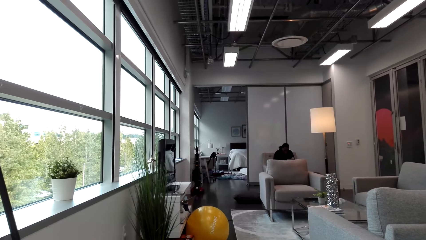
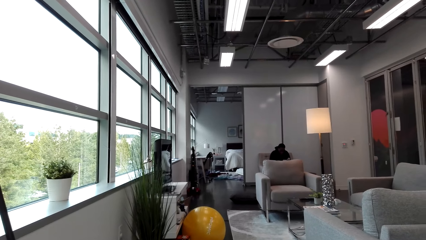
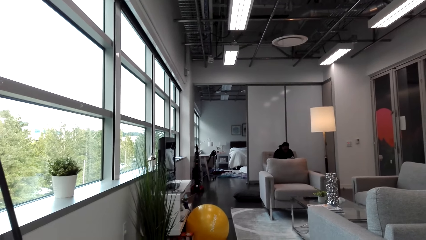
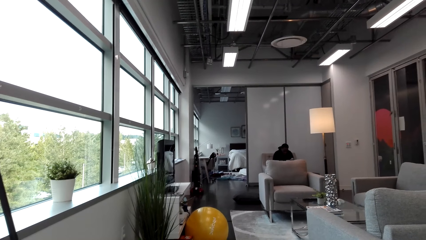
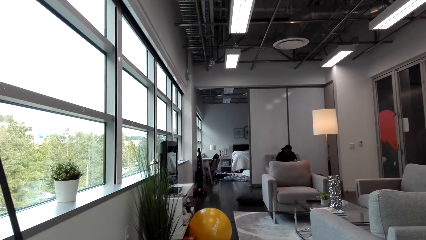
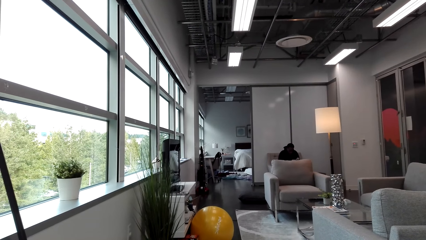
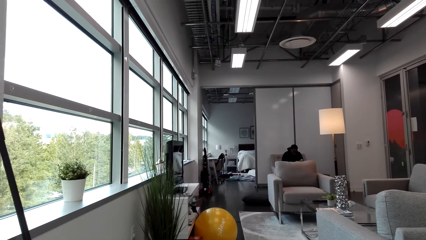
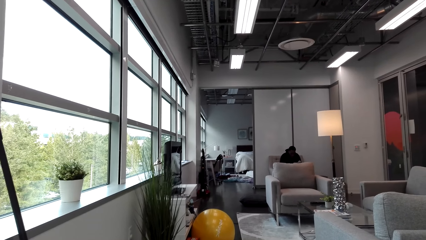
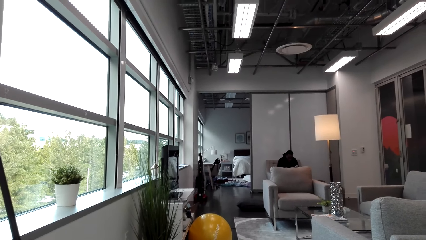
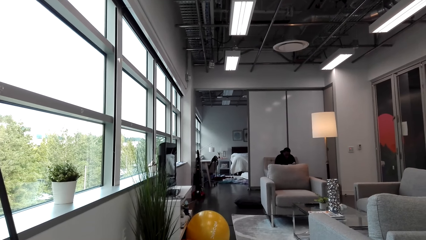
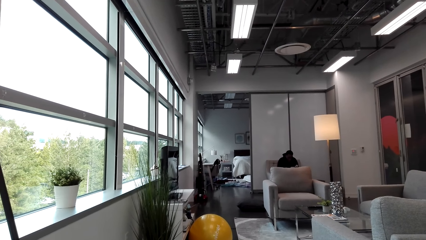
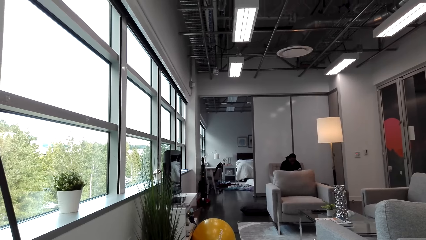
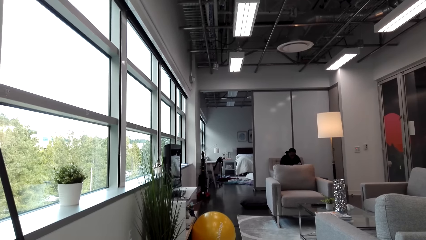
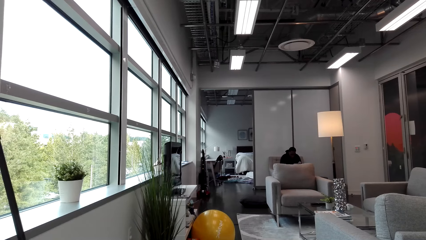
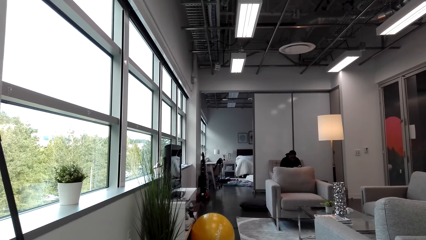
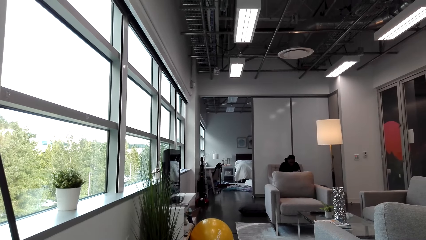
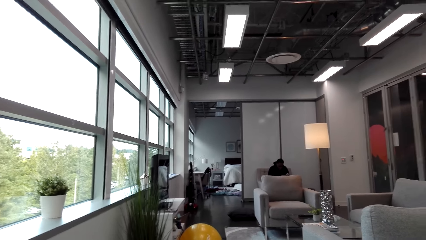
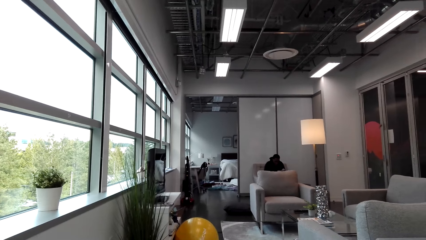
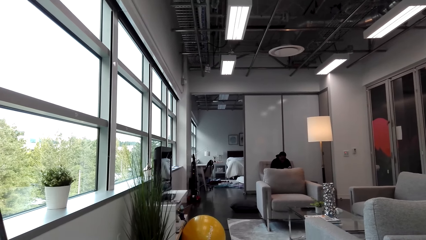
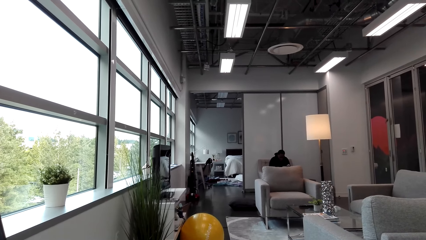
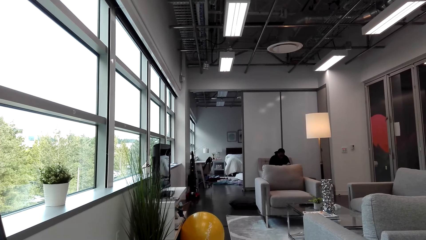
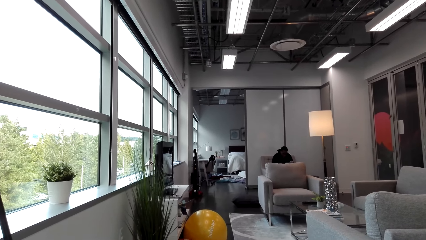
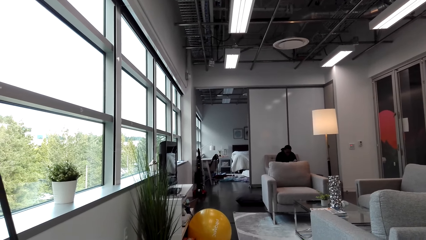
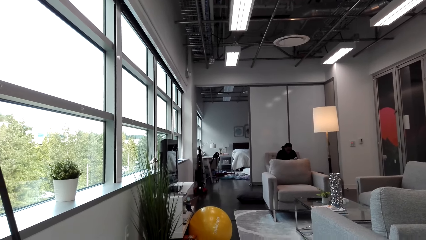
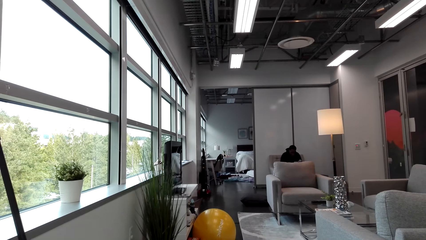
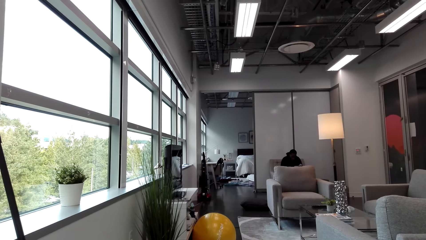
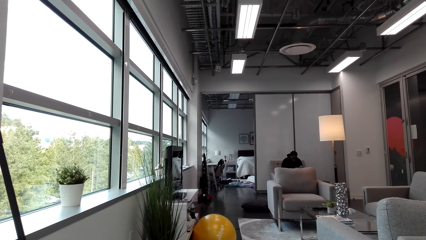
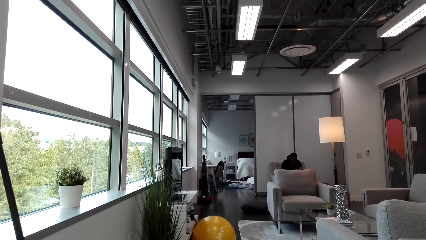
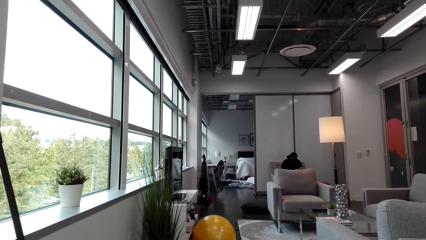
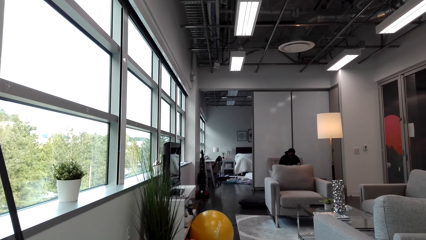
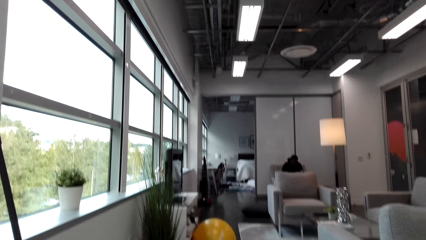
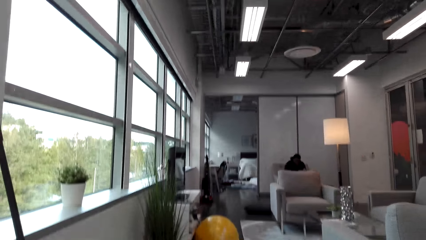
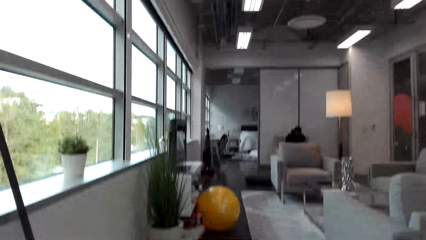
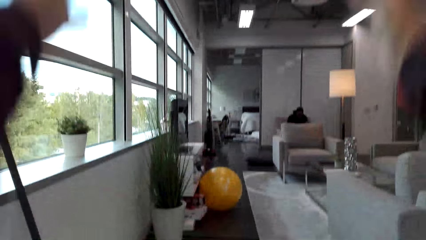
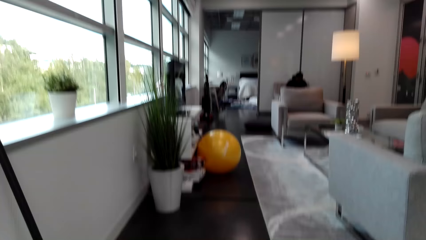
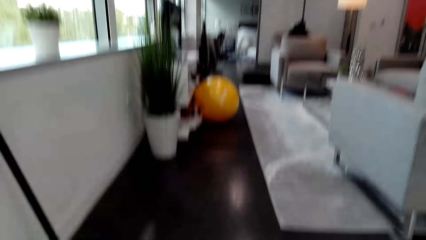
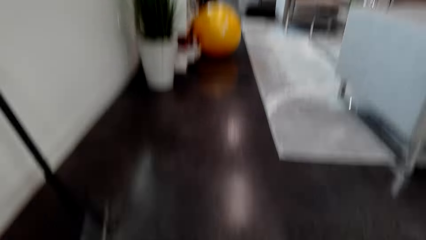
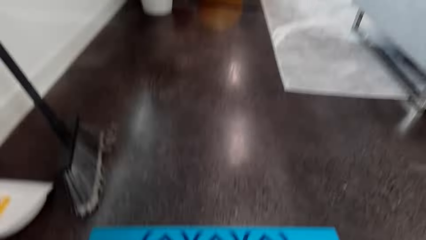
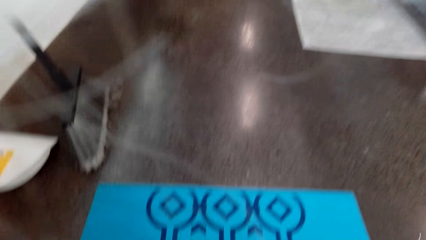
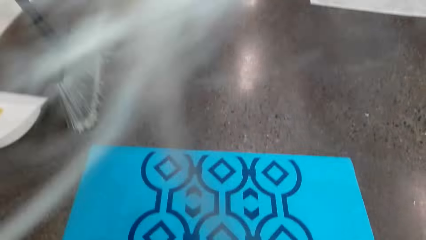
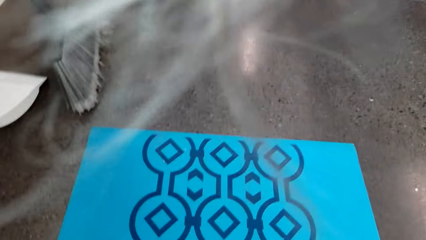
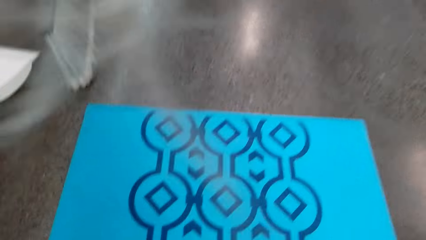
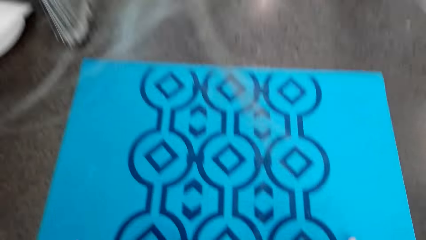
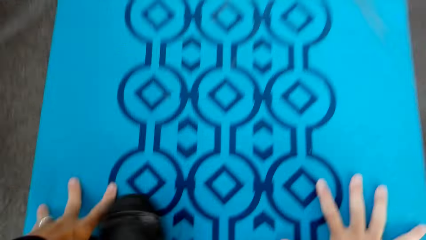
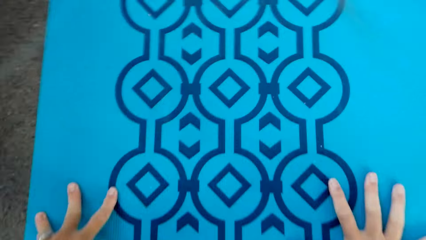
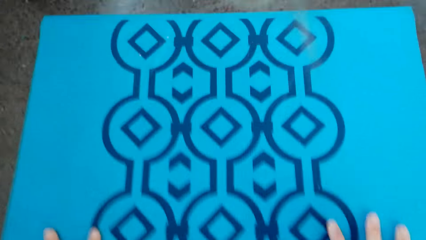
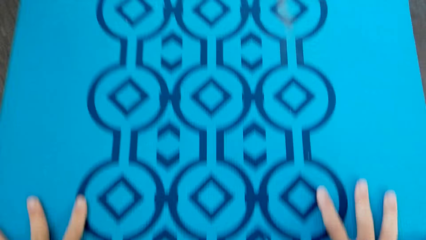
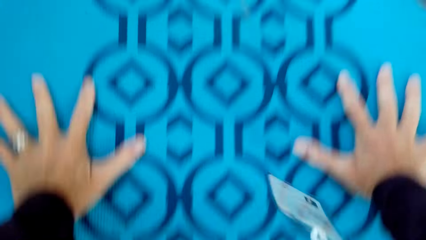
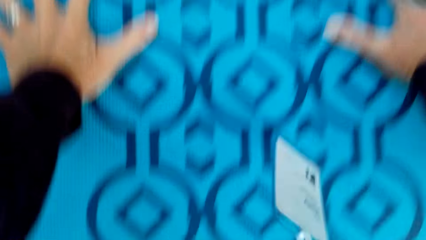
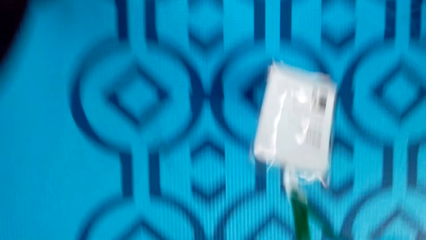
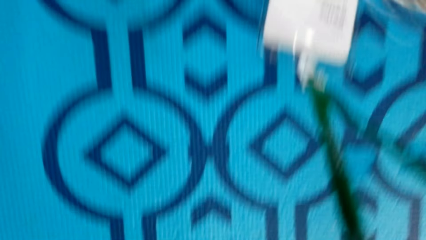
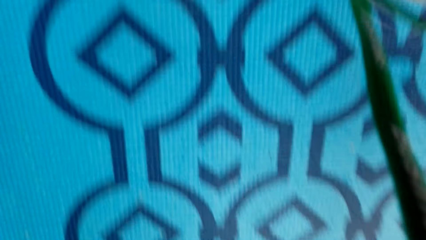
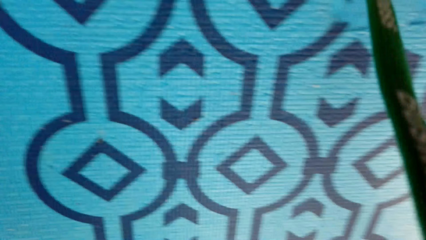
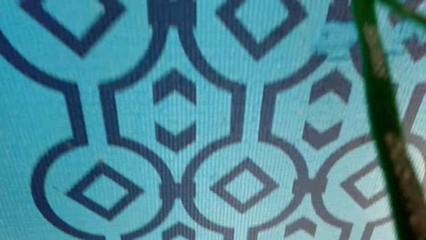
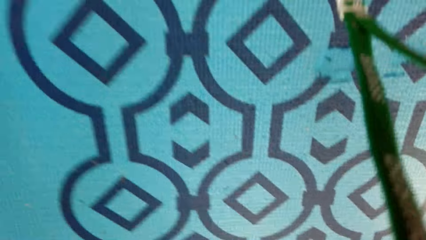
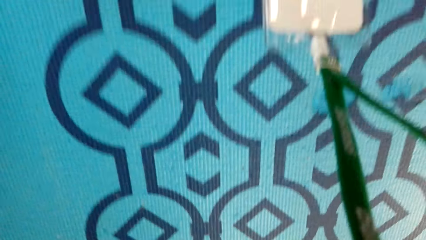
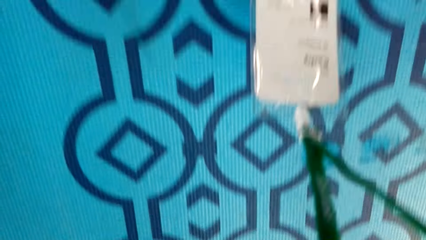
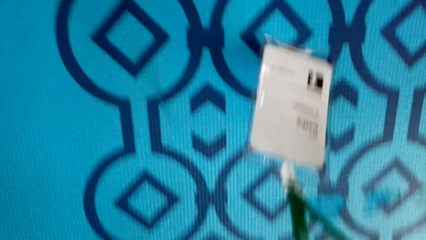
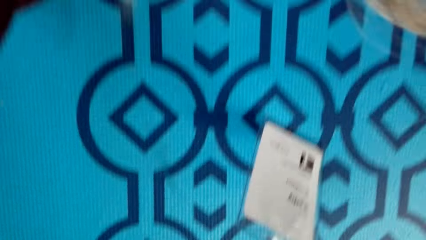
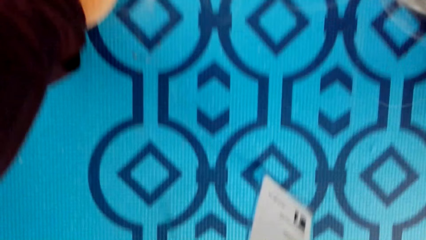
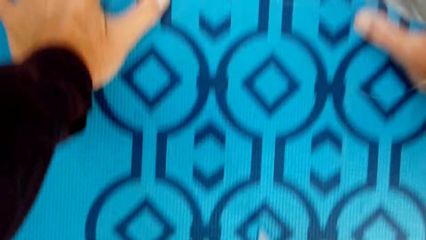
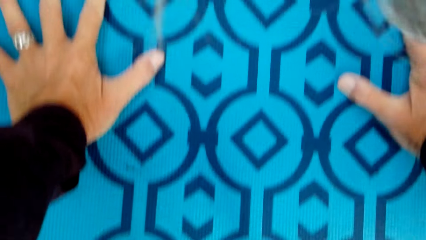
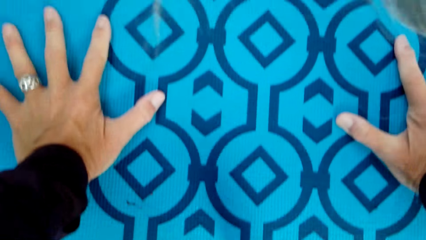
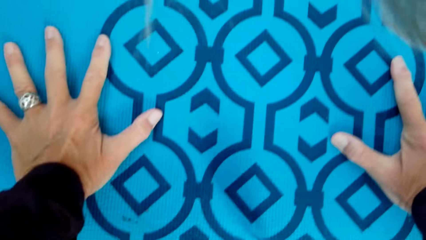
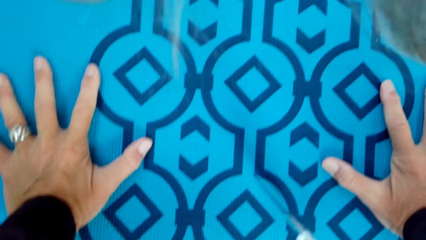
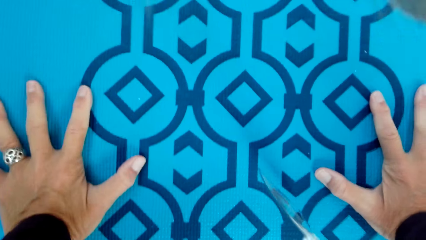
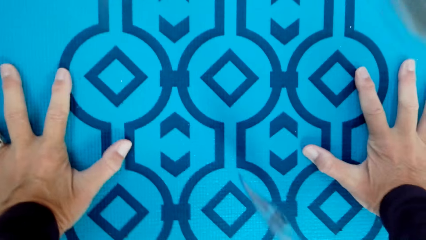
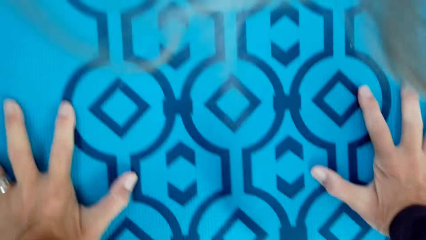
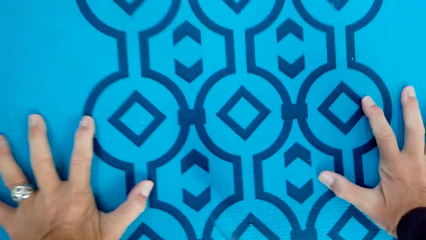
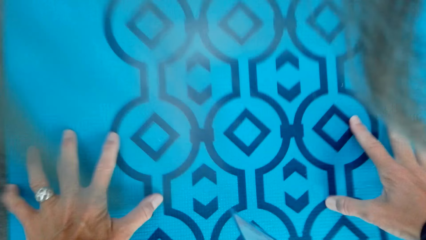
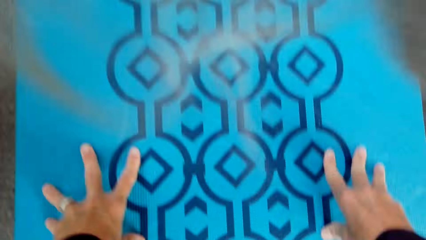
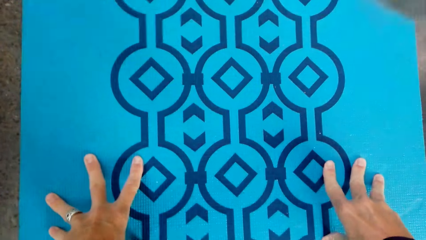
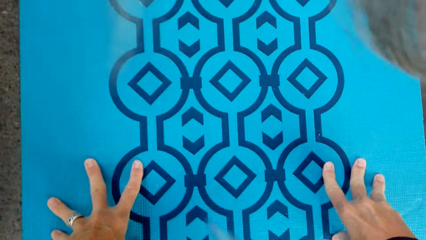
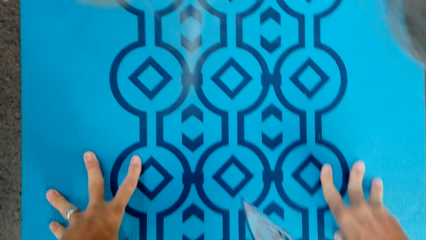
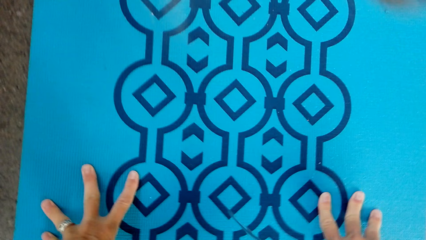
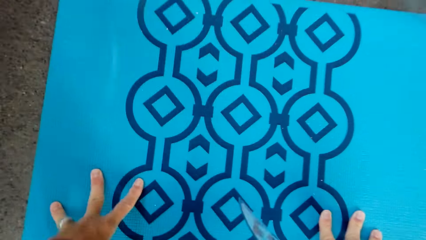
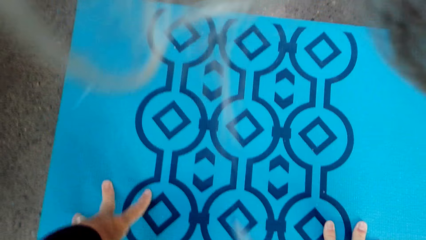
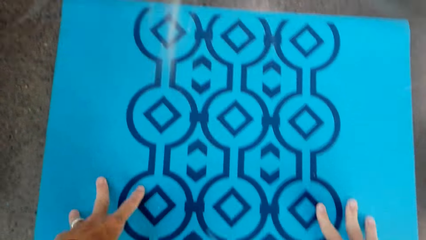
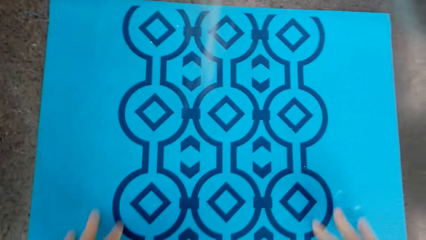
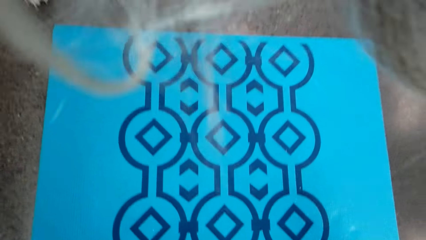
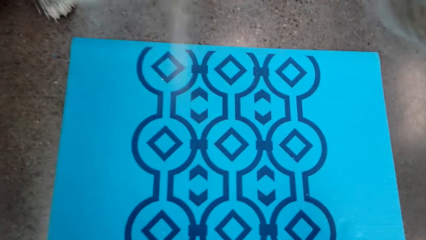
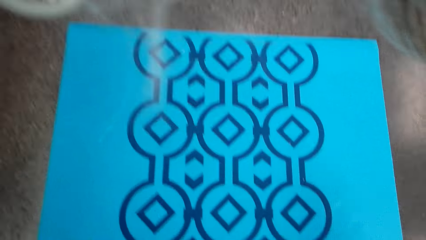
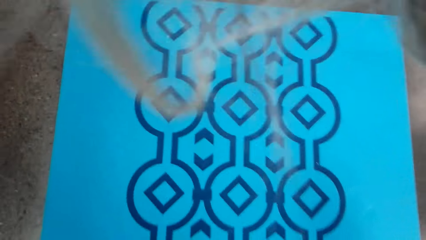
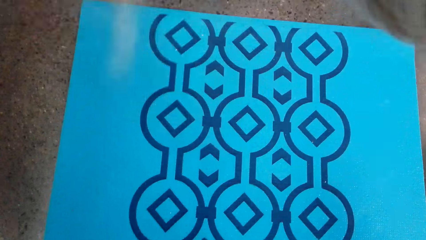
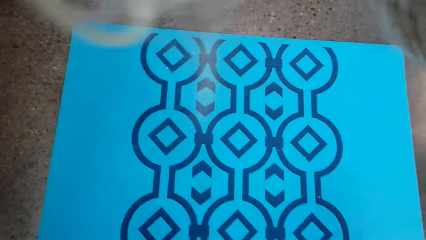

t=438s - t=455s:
The camera wearer stands at the same point. They put both hands down. They bend down. They put both hands on the carpet.
